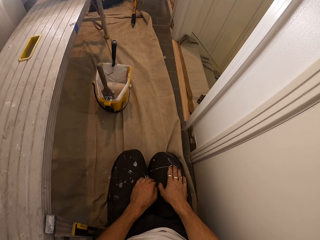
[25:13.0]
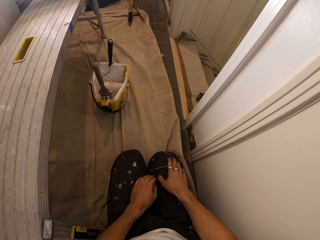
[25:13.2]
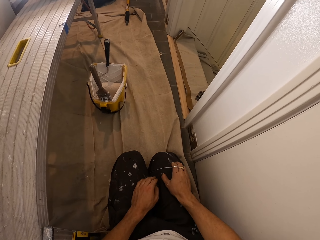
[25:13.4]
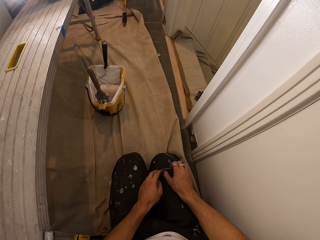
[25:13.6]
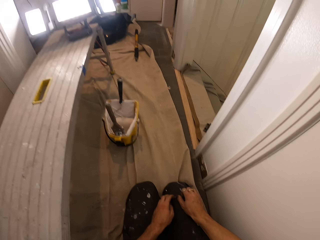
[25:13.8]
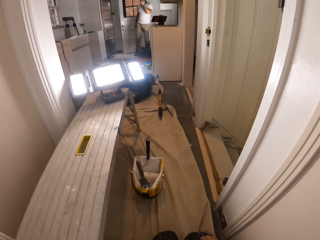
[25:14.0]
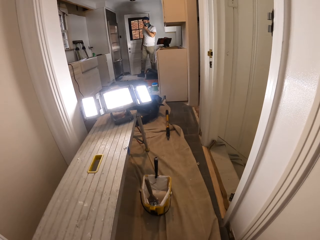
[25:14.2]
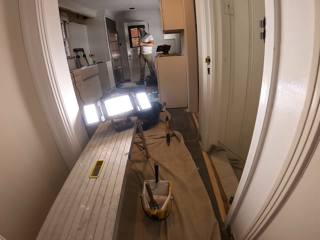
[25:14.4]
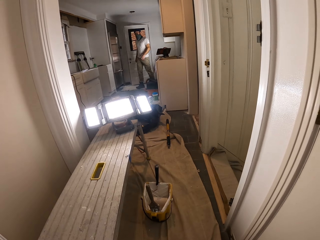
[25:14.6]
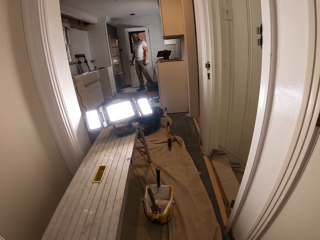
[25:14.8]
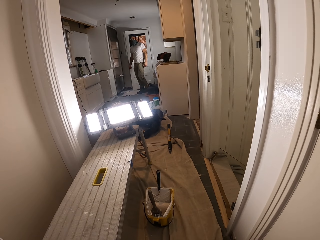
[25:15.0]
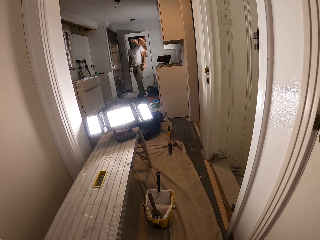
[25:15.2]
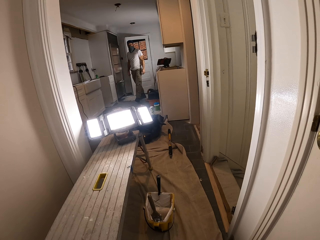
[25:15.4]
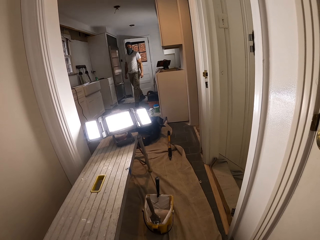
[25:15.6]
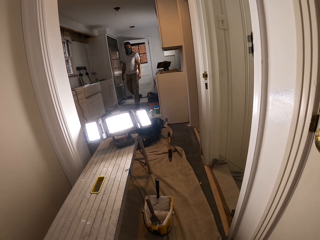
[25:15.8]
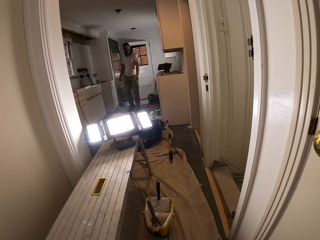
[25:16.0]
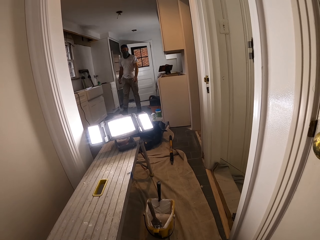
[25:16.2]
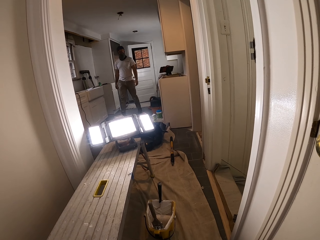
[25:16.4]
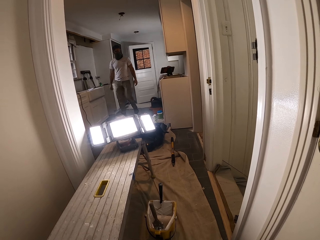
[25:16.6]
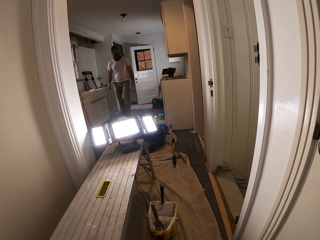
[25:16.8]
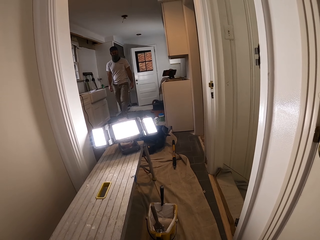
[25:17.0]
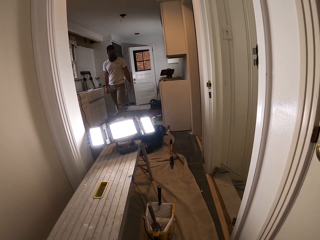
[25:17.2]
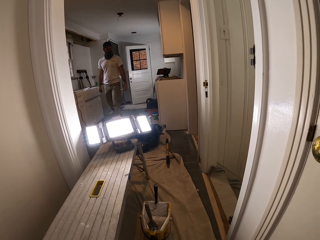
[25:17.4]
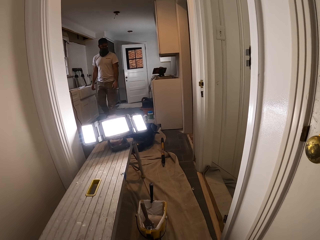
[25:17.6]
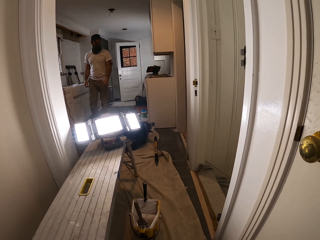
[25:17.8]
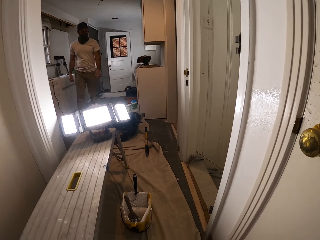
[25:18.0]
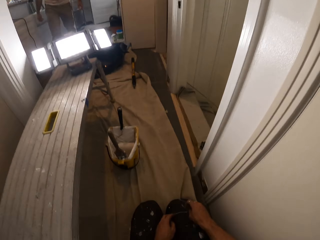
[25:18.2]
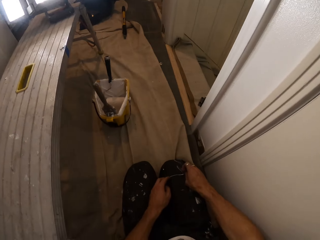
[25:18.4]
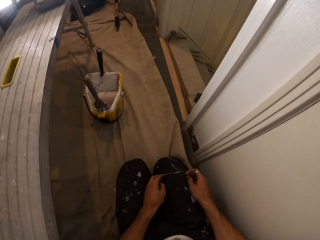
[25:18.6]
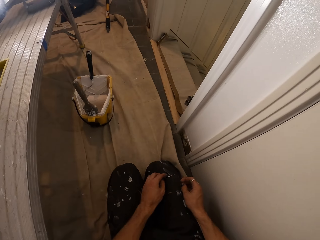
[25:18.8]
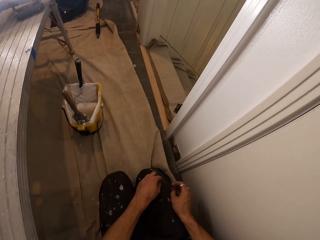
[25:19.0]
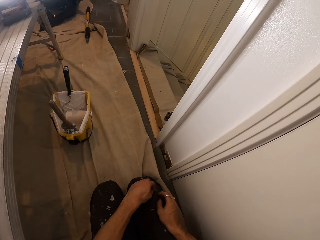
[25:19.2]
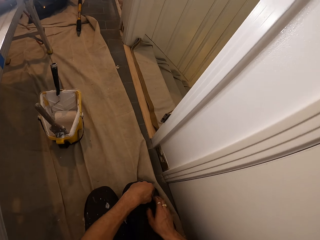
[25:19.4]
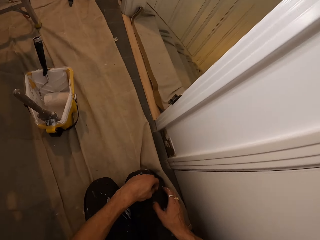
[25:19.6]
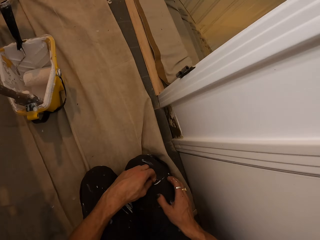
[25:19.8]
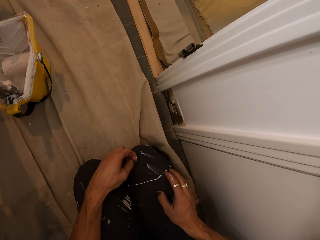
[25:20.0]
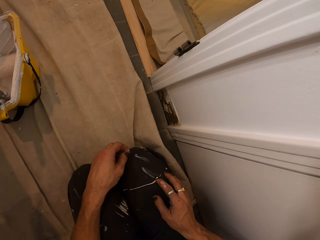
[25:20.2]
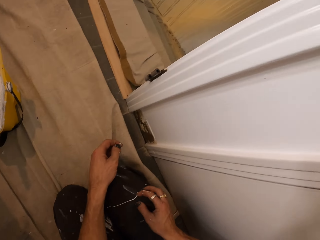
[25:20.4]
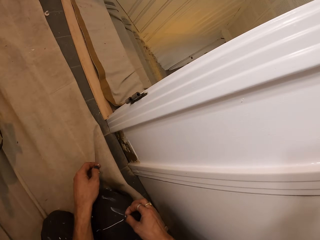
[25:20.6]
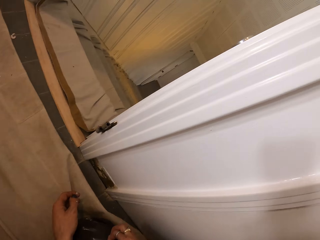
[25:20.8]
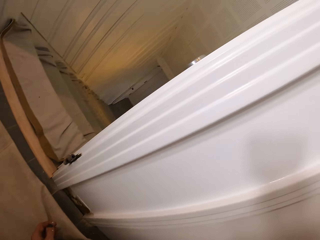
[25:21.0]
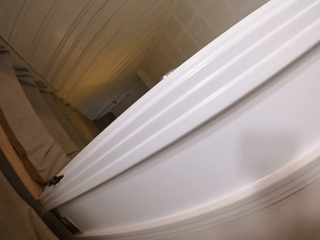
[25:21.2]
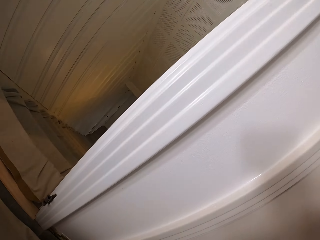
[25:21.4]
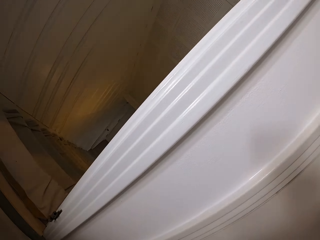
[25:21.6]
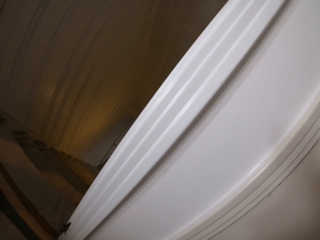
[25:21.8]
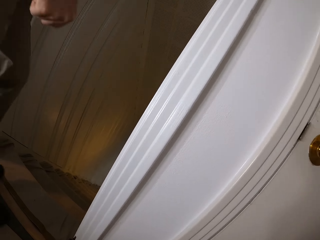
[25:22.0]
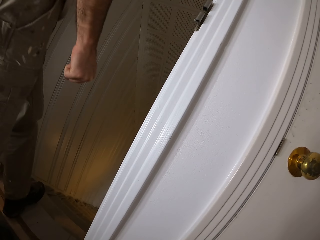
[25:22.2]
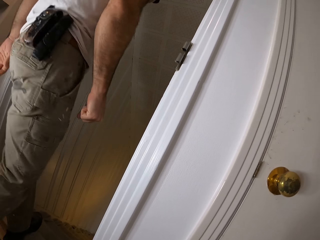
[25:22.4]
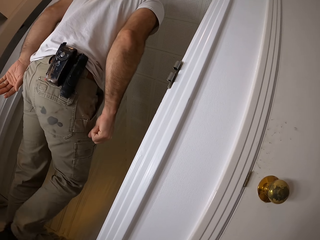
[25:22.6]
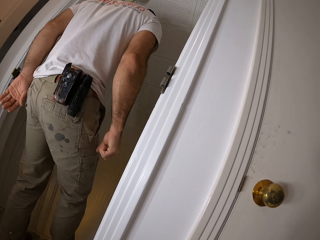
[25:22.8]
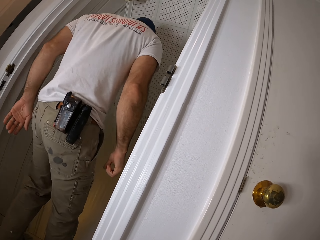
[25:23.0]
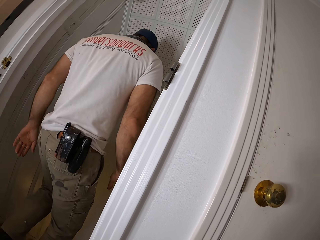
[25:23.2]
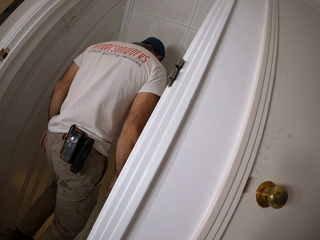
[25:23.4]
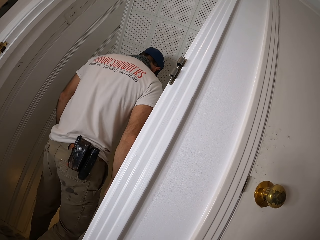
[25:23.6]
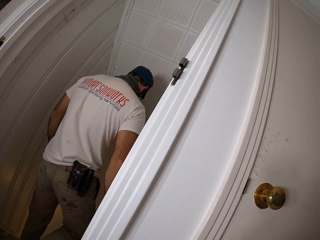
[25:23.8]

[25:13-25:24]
The camera wearer puts a hand on the leg. They scratch the leg. They remove paint from the trouser.

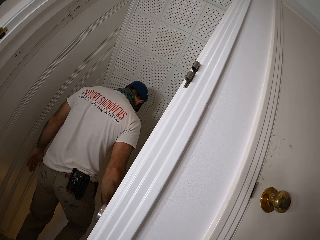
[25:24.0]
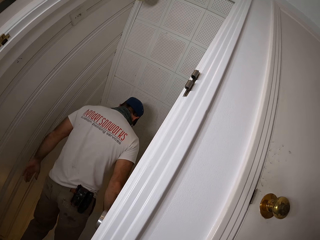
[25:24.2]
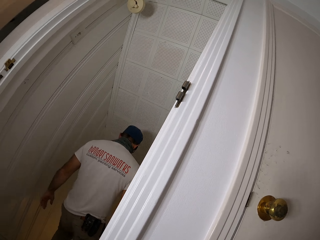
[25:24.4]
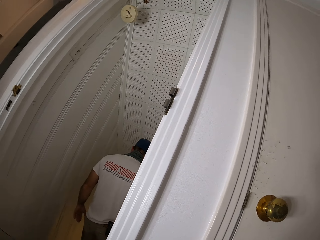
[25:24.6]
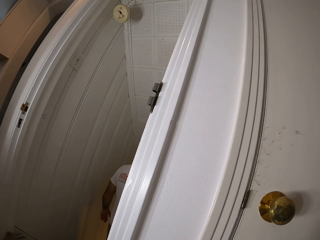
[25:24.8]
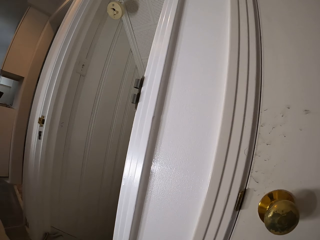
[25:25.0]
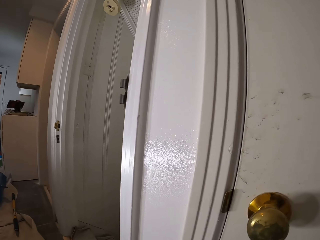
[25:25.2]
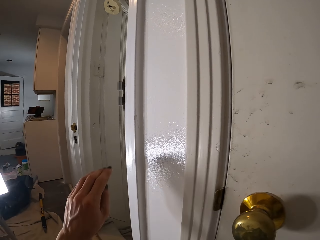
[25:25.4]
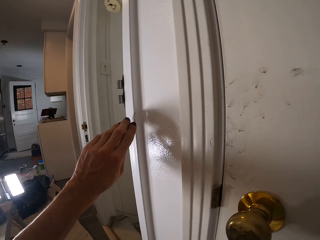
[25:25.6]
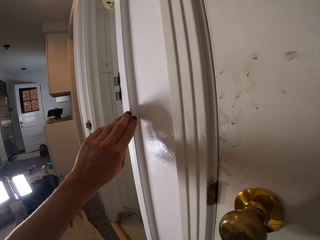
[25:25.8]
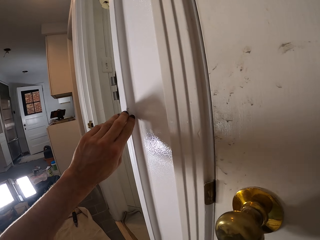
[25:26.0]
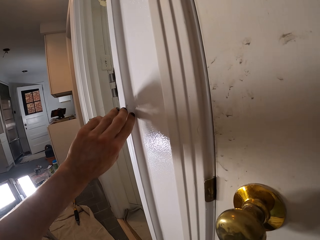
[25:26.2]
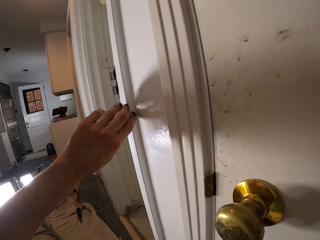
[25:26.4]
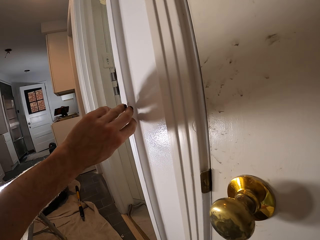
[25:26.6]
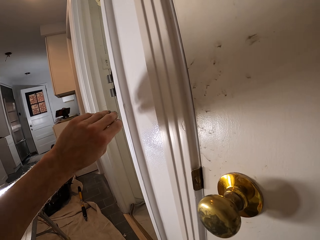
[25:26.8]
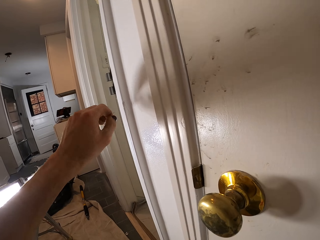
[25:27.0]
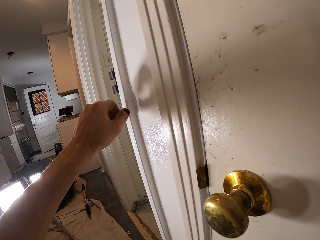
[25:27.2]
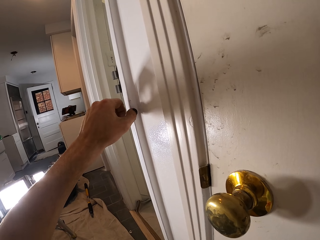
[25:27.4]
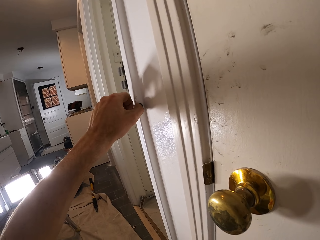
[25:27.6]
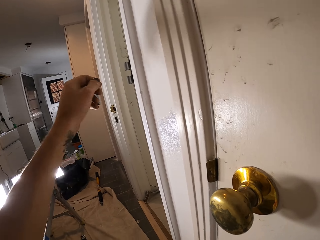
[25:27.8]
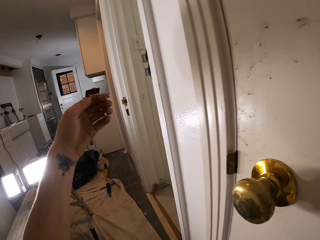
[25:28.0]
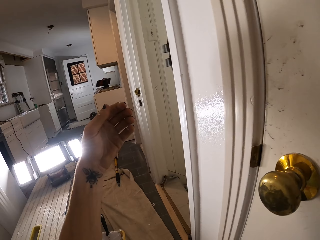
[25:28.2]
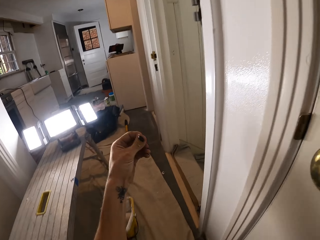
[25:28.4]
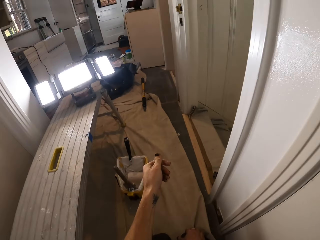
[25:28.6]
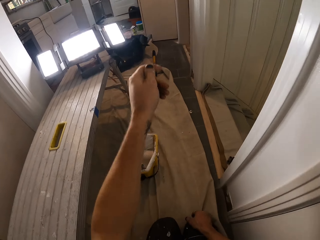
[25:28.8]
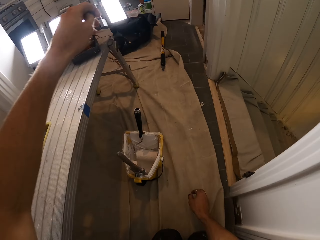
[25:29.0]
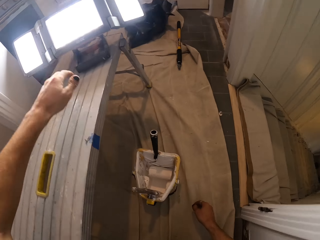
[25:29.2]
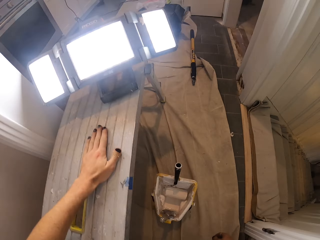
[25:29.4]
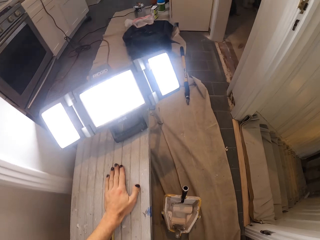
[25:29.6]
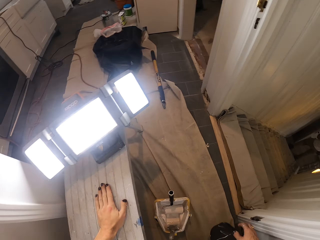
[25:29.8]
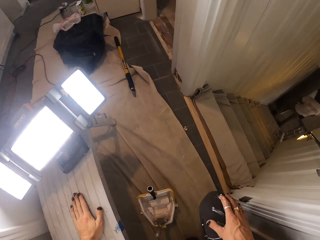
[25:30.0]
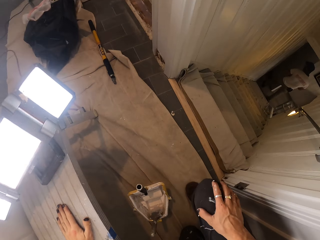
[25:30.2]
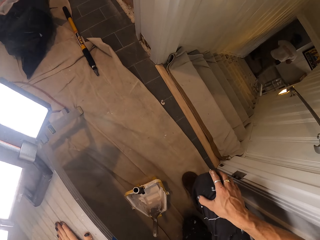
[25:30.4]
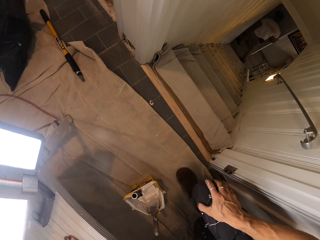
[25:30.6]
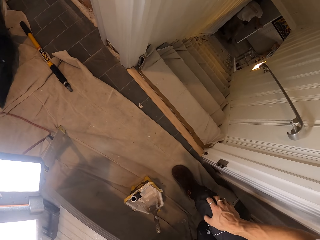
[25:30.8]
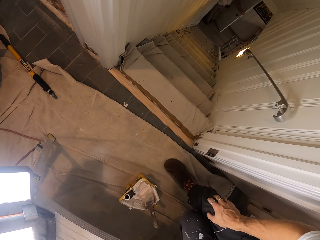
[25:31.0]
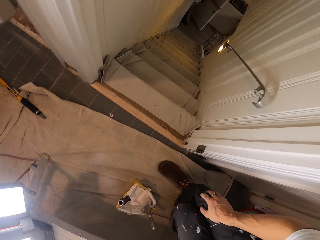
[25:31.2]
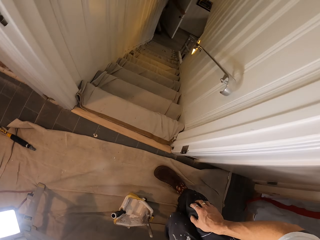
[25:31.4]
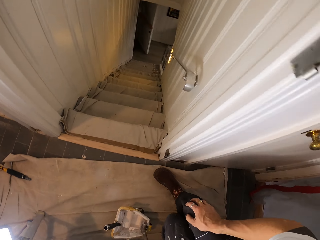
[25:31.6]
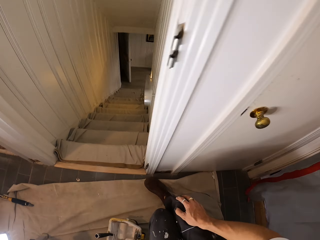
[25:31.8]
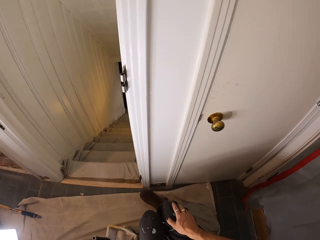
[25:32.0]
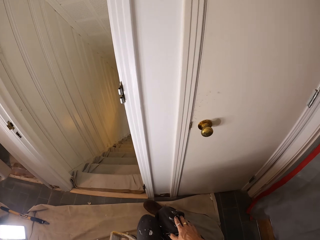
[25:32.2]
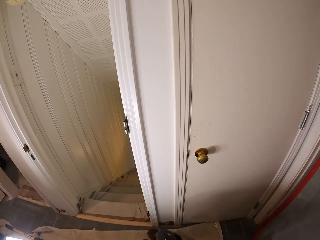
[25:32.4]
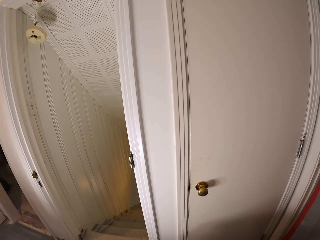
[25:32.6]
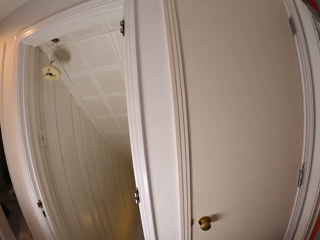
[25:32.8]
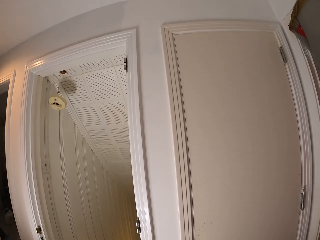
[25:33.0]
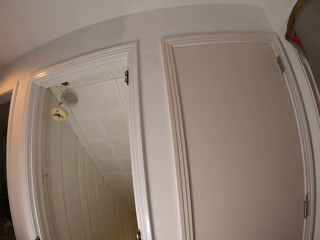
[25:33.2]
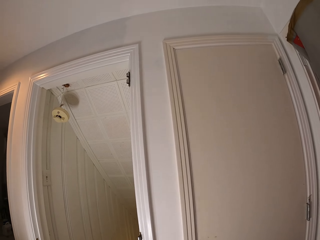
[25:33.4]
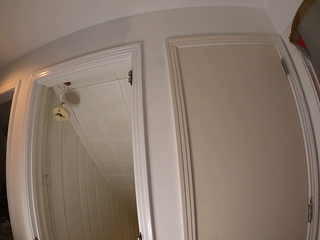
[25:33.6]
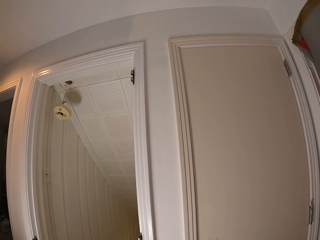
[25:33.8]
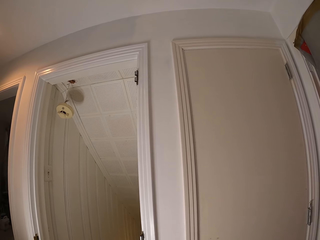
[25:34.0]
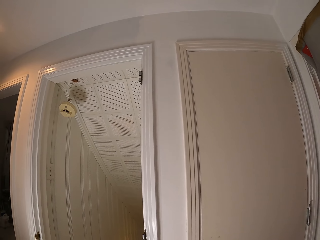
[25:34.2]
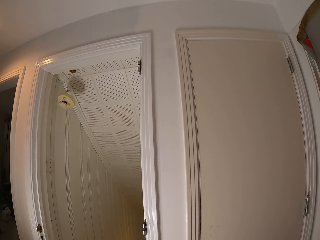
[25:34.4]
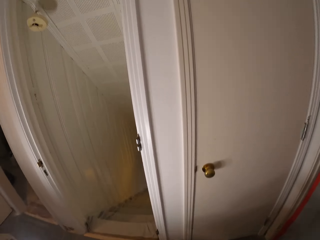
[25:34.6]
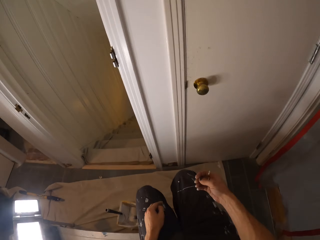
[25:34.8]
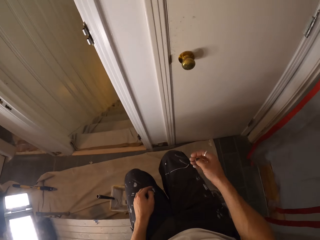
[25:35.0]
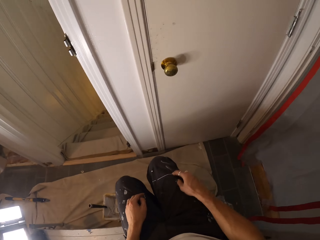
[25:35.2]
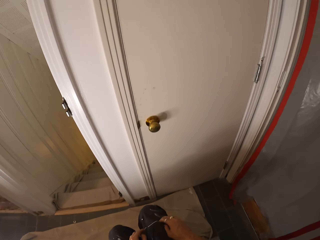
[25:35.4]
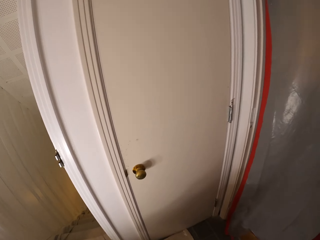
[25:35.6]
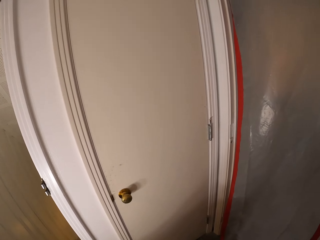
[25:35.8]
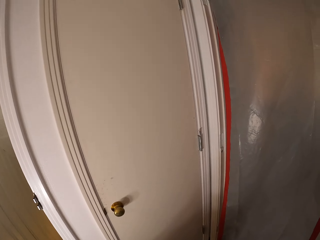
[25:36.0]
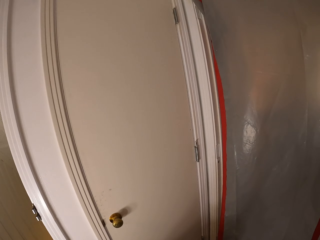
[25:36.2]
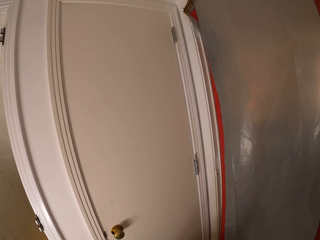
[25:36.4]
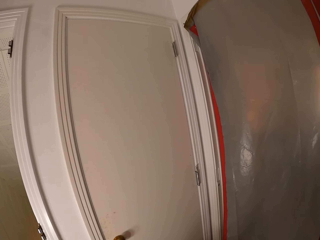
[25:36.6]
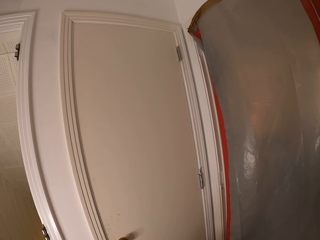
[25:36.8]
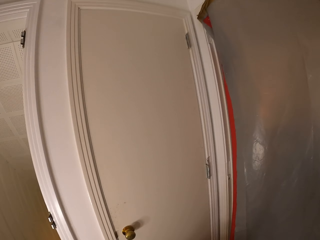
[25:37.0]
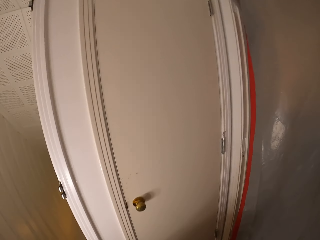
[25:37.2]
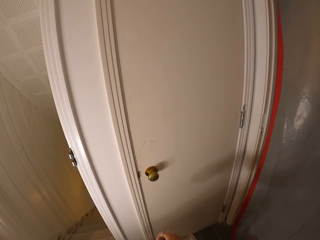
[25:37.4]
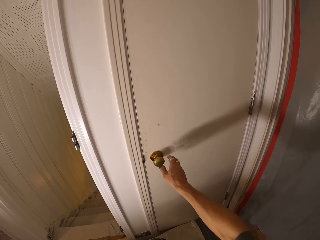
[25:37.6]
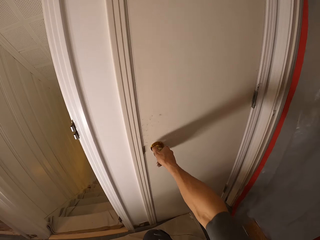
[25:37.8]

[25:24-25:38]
The camera wearer touches the paint. They touch the wall. They hold the stool. They stand. They touch the cloth.
